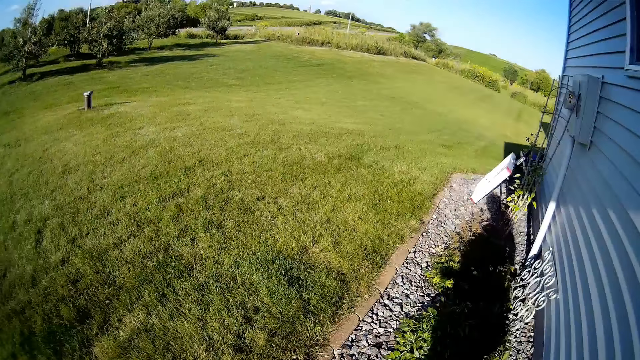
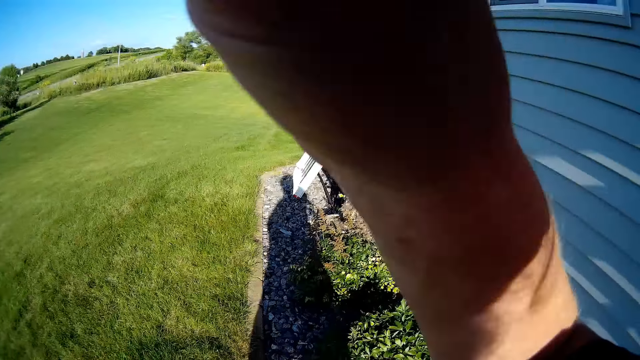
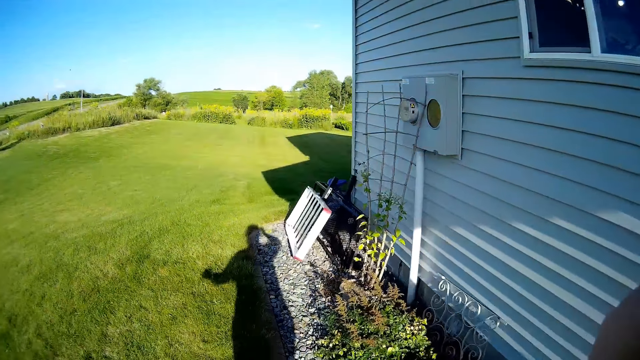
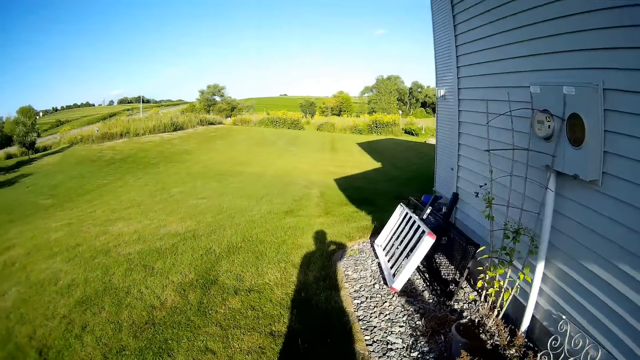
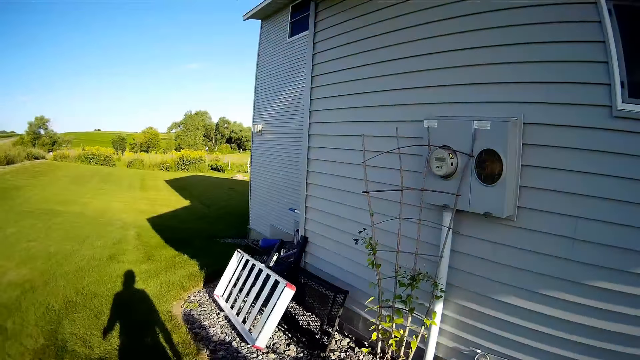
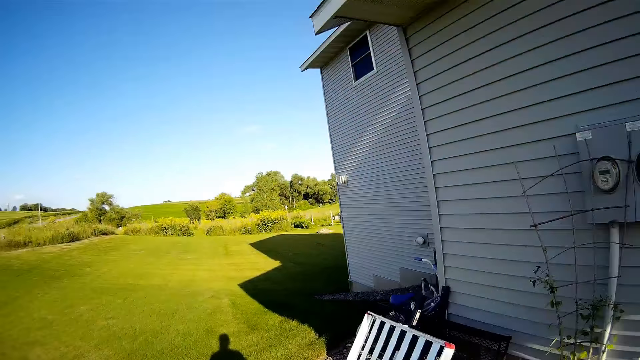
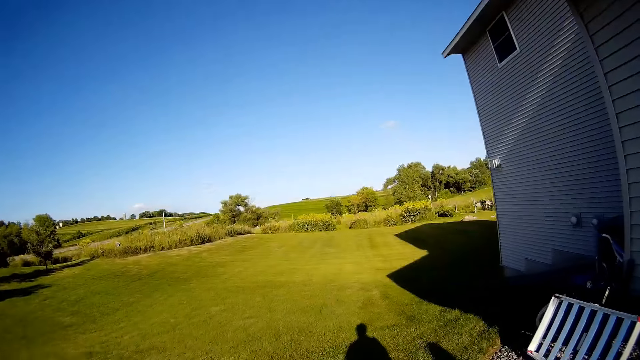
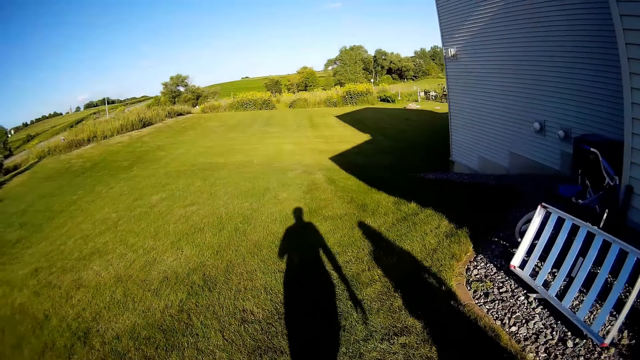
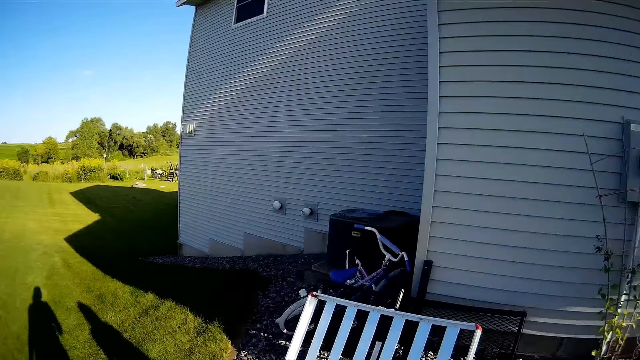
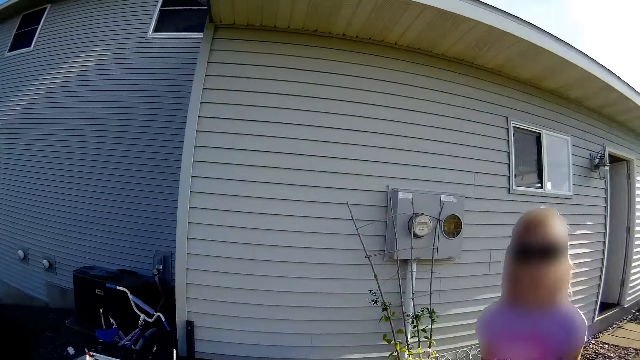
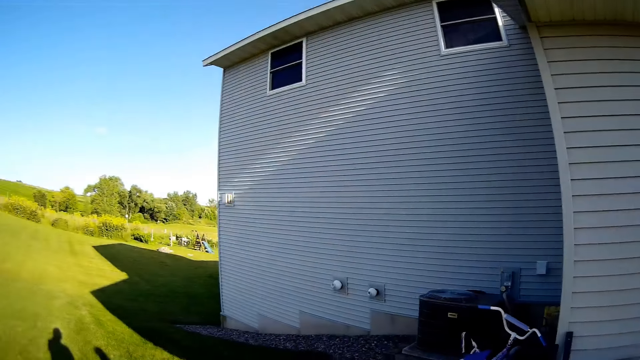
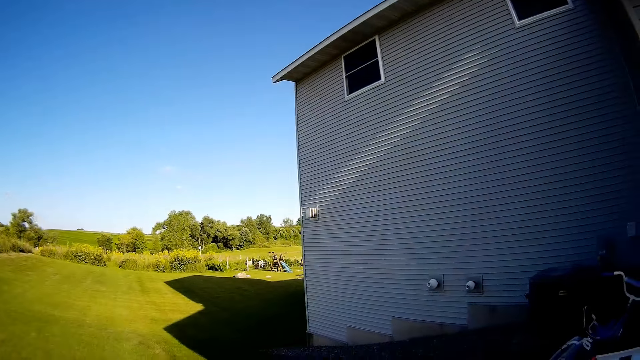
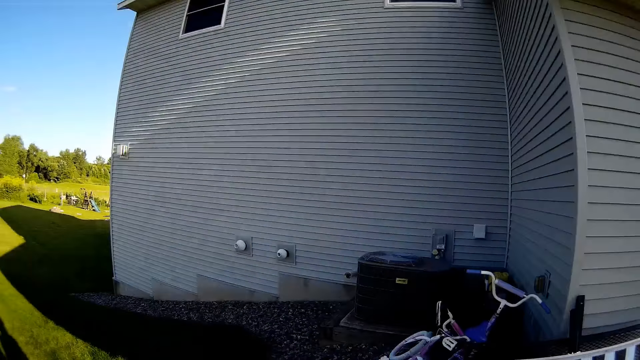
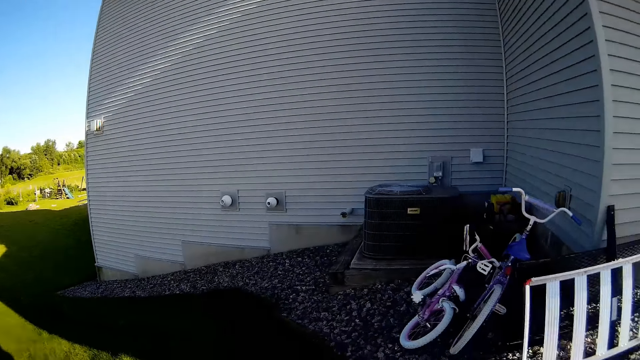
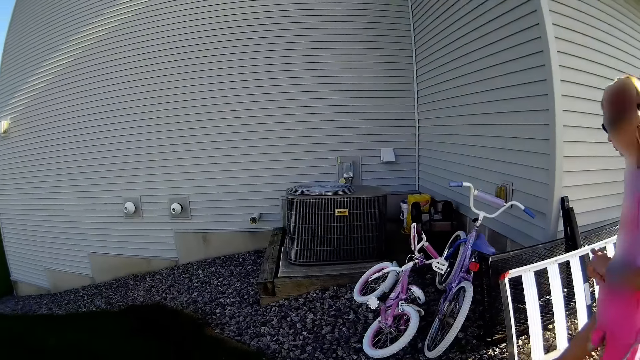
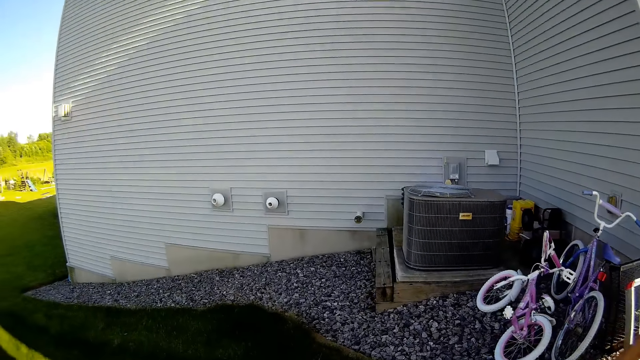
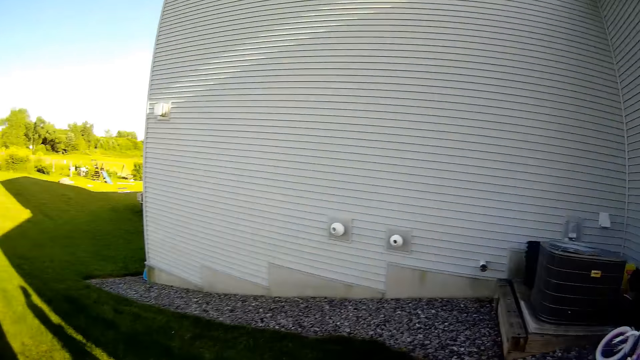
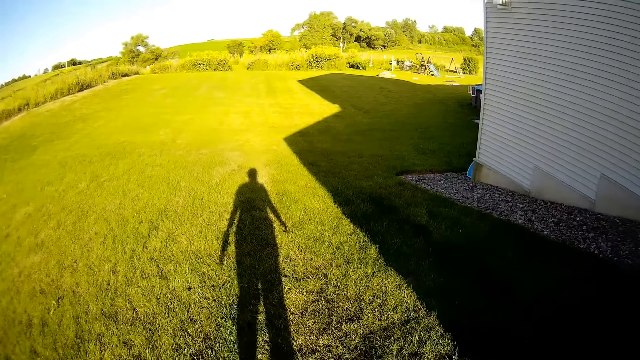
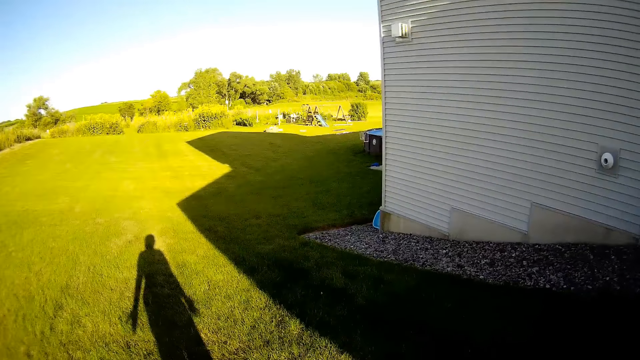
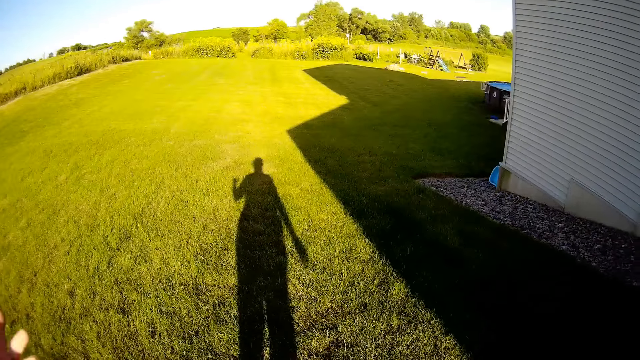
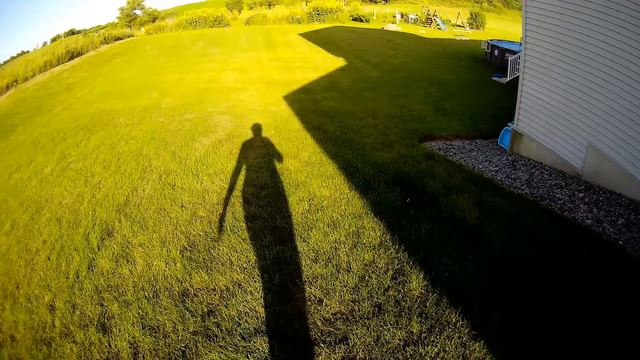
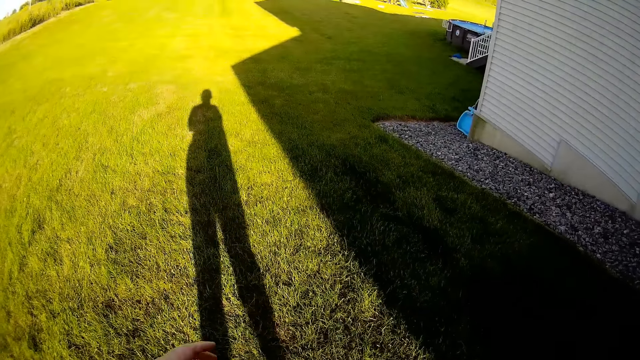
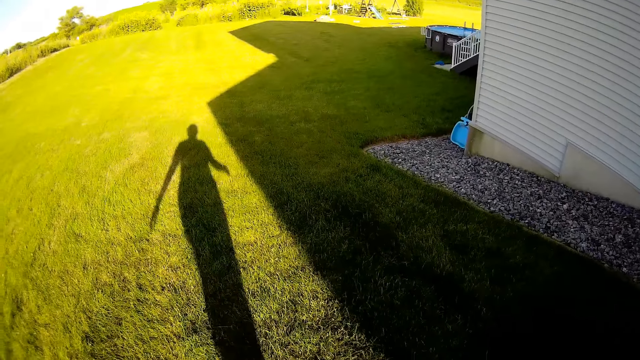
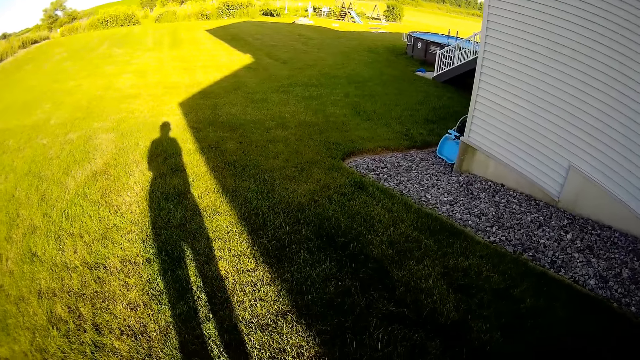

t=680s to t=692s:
A child walks out in the compound. The camera wearer walks out in the compound. They dialogue with the child. They walk in the compound.

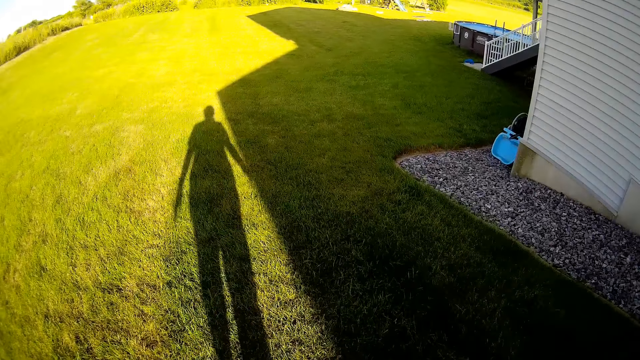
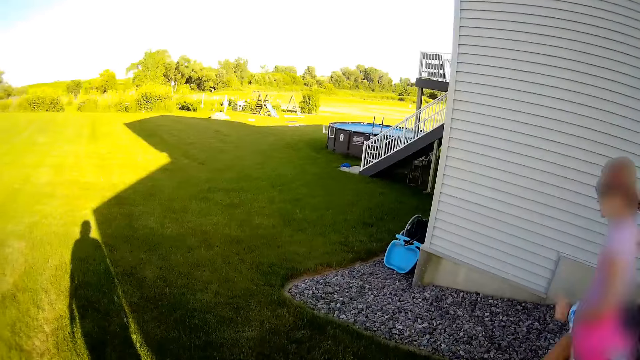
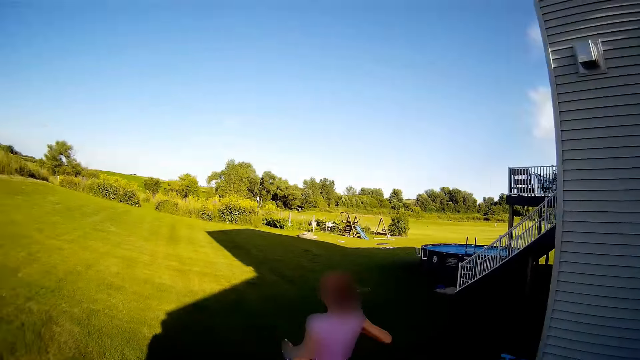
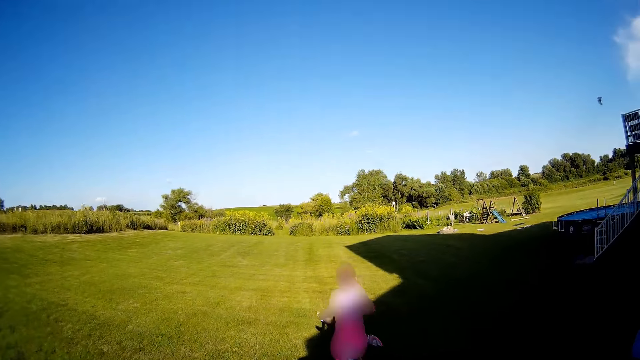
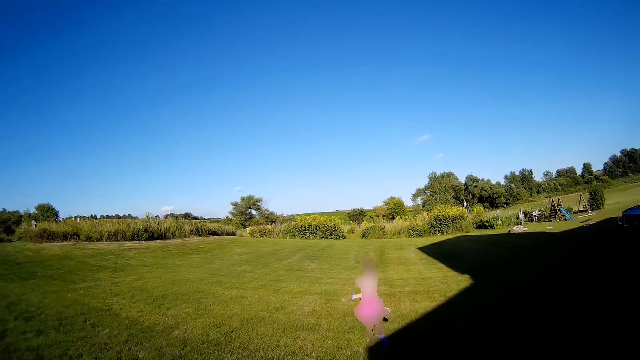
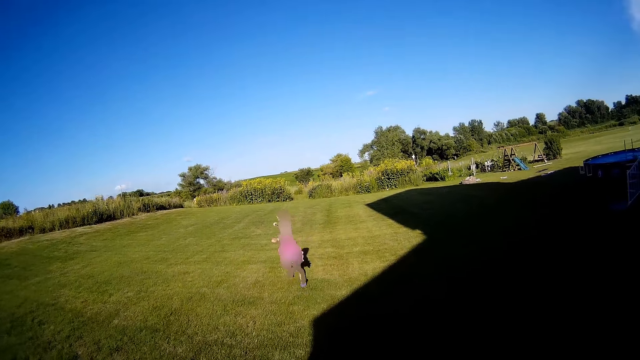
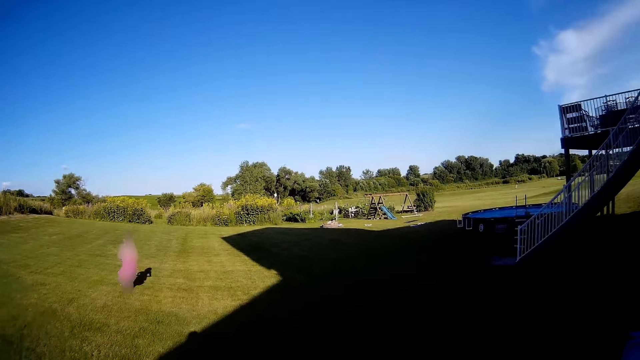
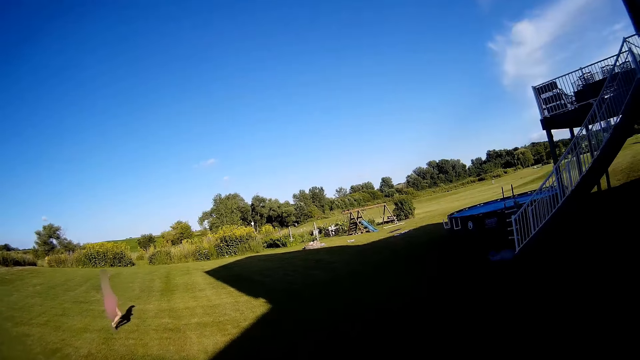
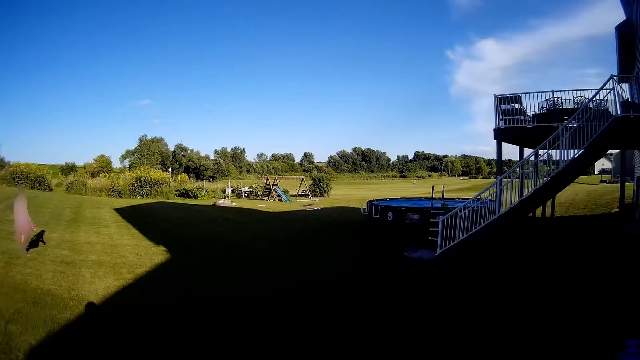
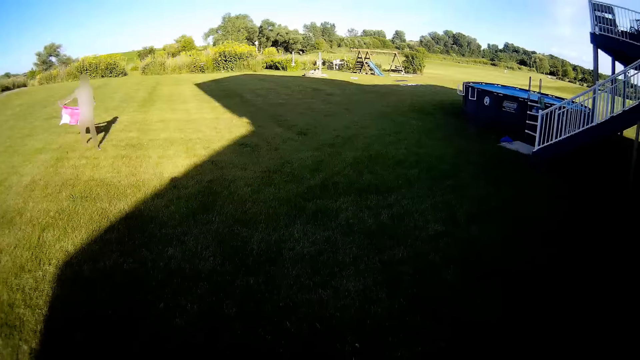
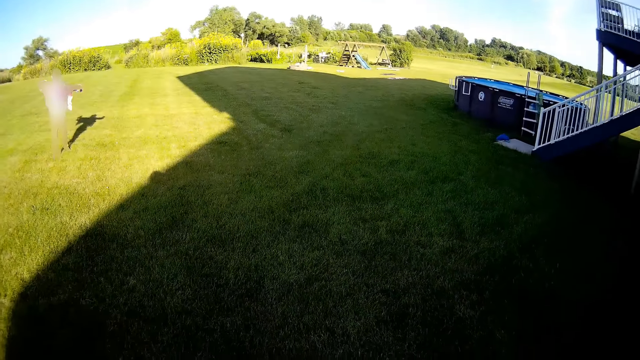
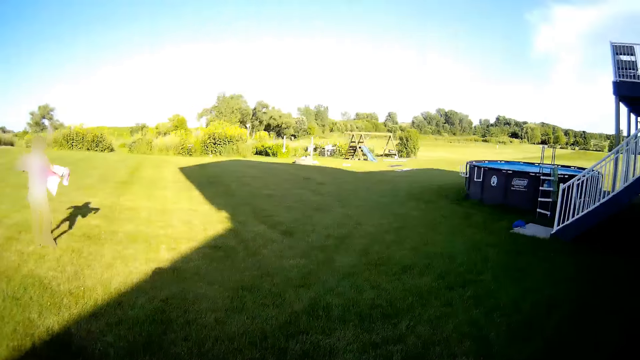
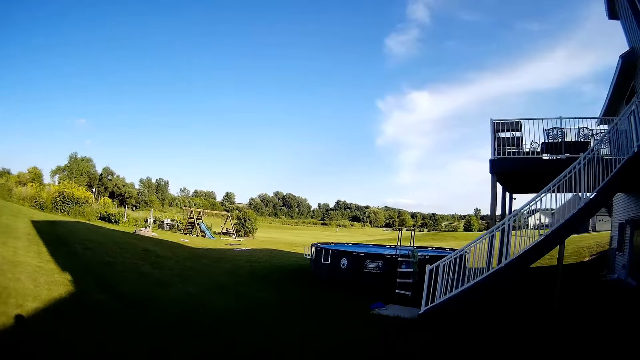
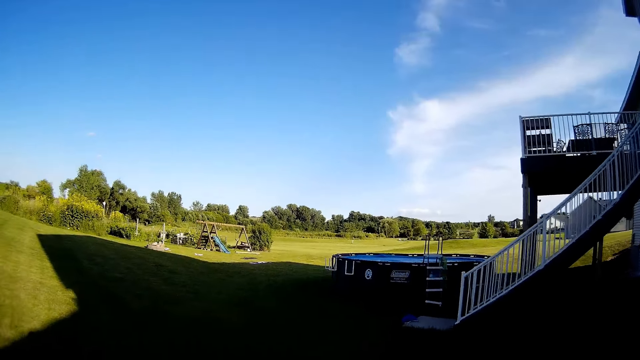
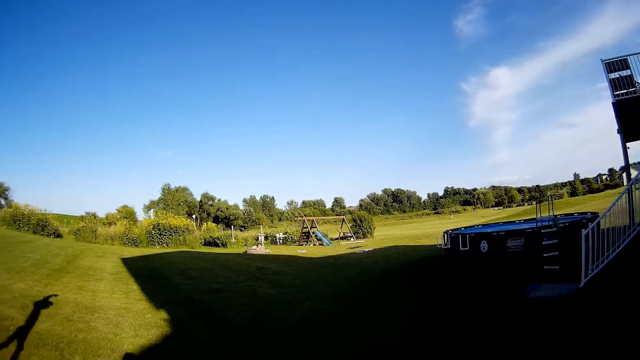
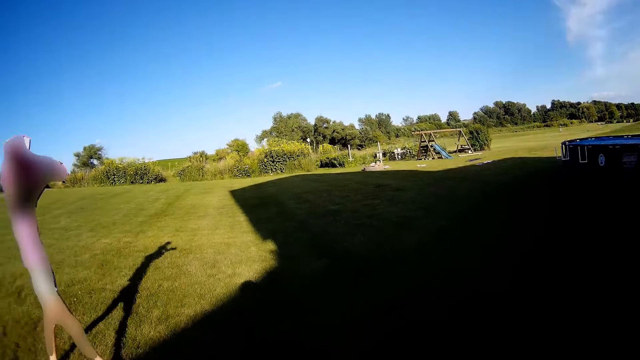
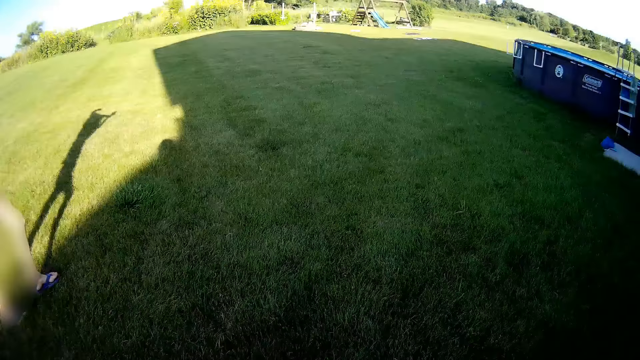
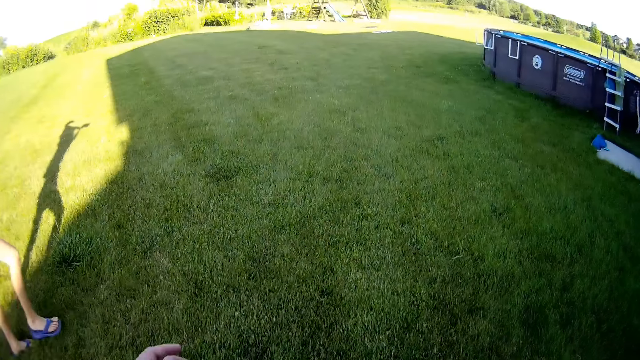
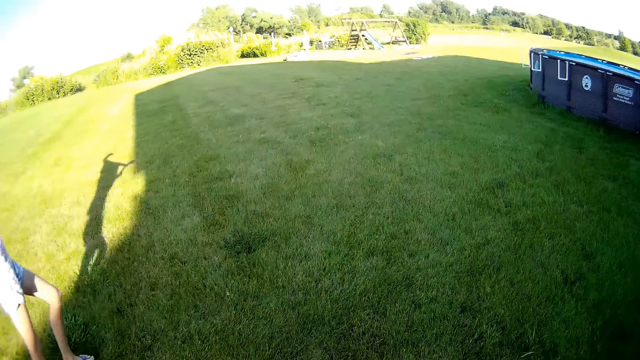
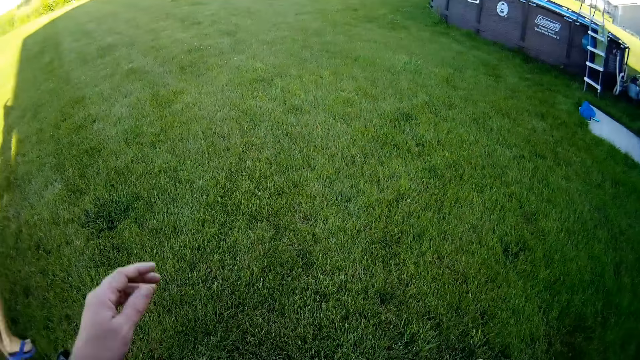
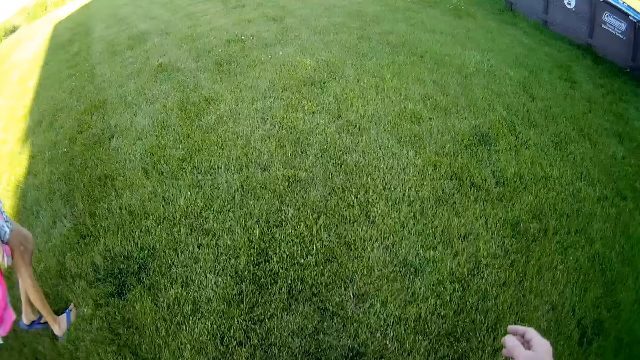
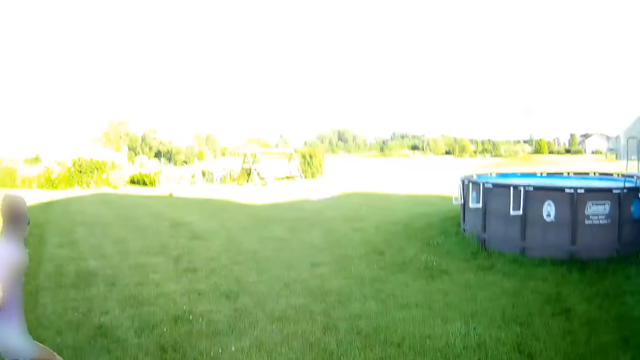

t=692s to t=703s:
The camera wearer walks on the field. A lady runs on the field. The camera wearer looks around the compound.
